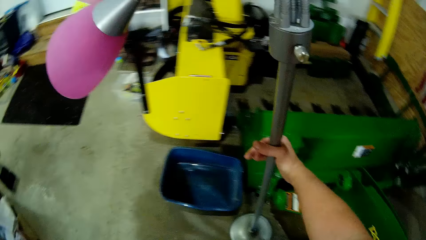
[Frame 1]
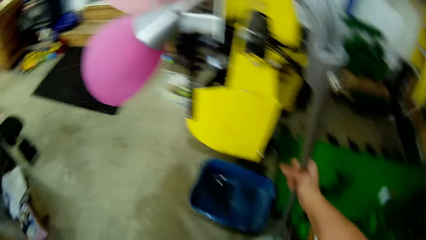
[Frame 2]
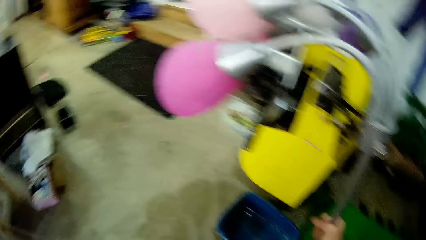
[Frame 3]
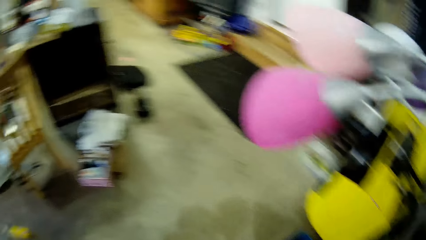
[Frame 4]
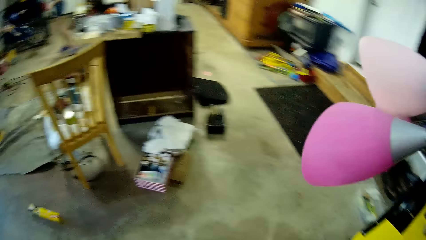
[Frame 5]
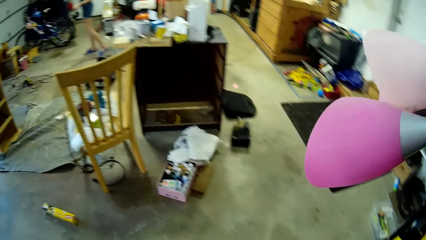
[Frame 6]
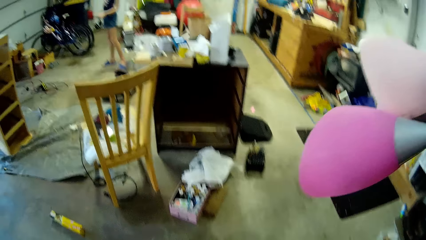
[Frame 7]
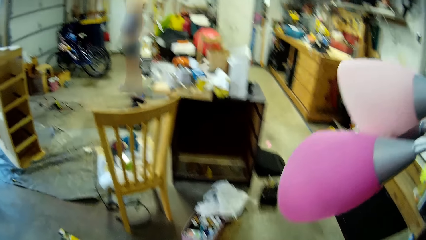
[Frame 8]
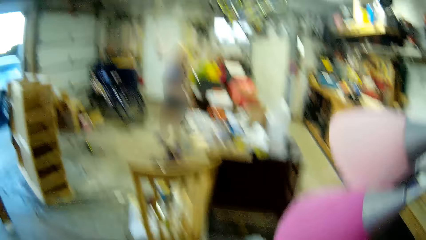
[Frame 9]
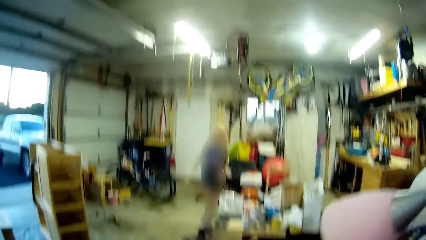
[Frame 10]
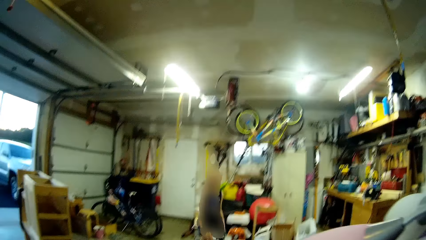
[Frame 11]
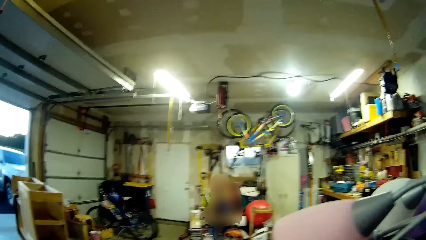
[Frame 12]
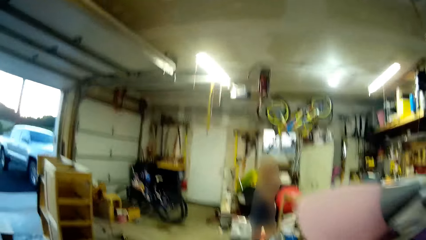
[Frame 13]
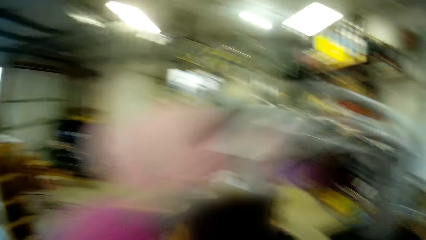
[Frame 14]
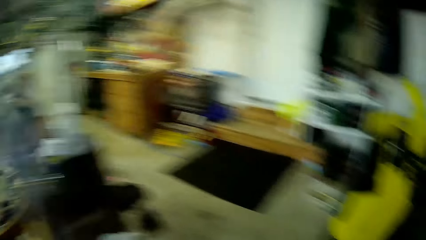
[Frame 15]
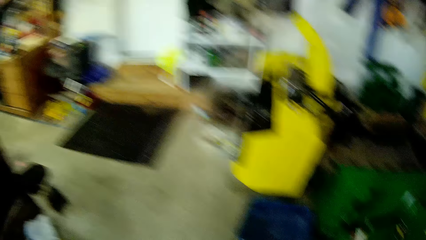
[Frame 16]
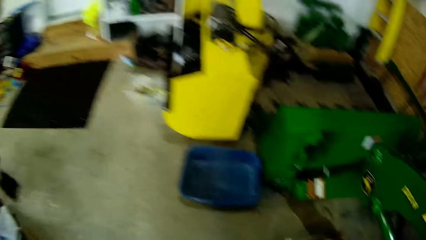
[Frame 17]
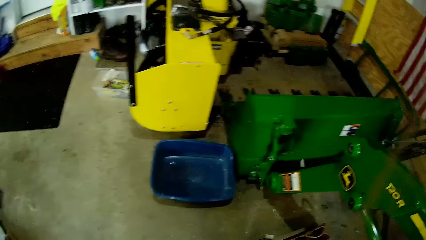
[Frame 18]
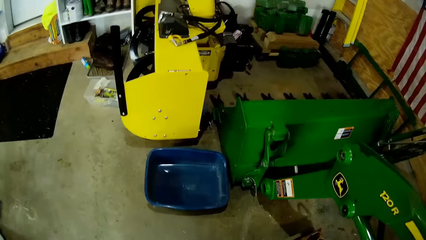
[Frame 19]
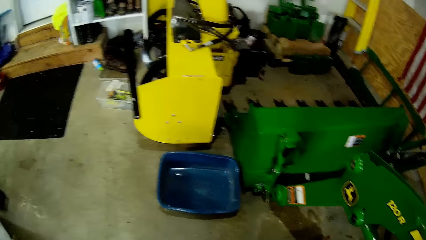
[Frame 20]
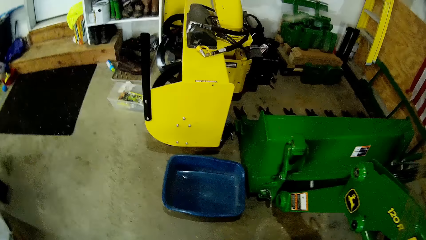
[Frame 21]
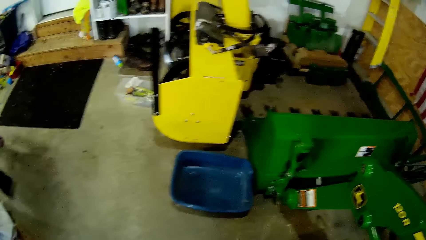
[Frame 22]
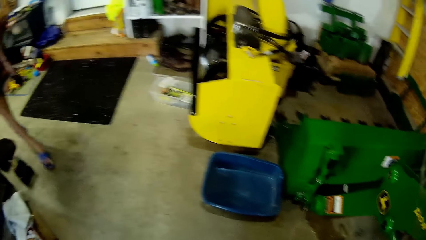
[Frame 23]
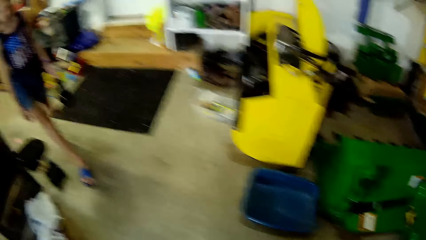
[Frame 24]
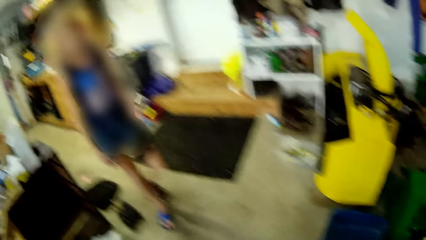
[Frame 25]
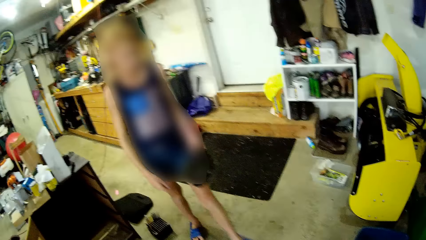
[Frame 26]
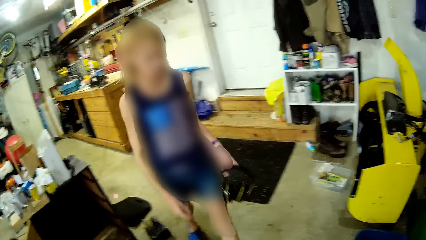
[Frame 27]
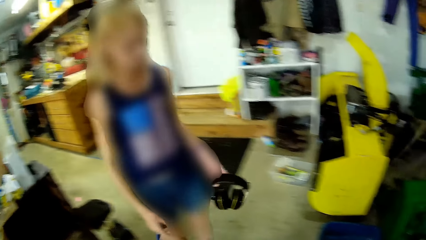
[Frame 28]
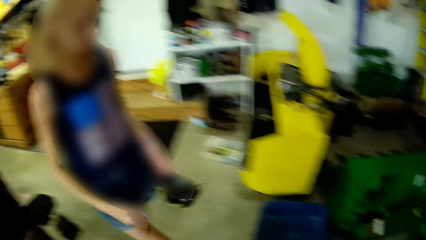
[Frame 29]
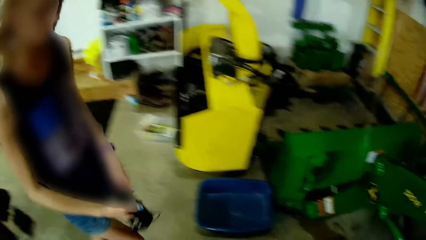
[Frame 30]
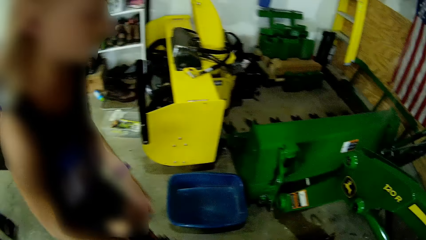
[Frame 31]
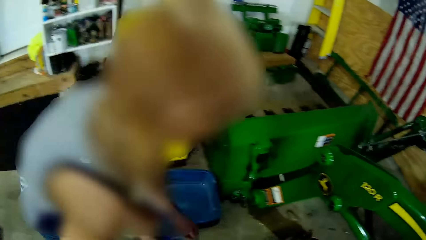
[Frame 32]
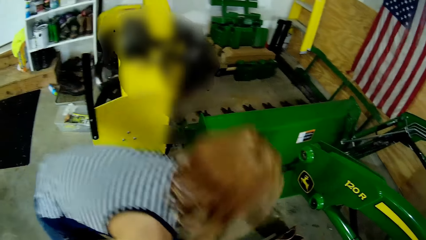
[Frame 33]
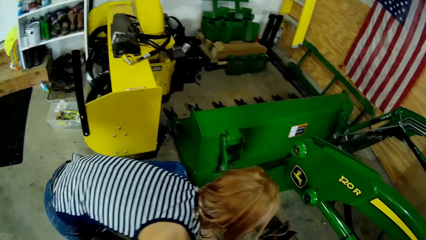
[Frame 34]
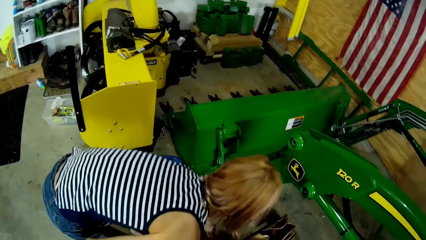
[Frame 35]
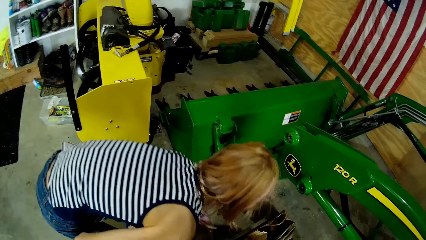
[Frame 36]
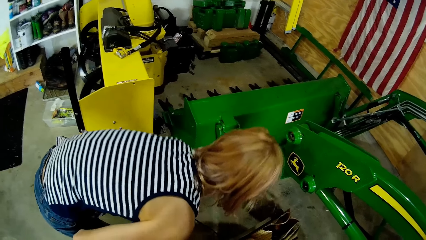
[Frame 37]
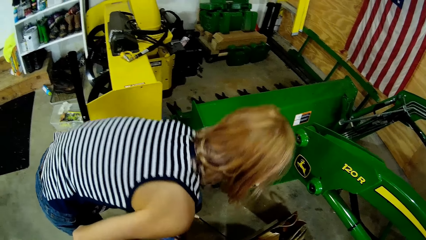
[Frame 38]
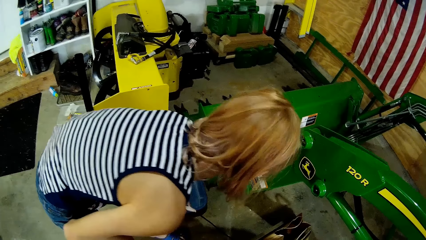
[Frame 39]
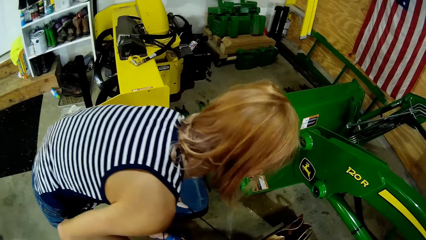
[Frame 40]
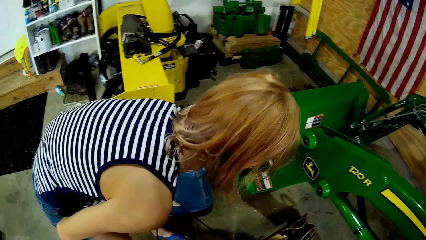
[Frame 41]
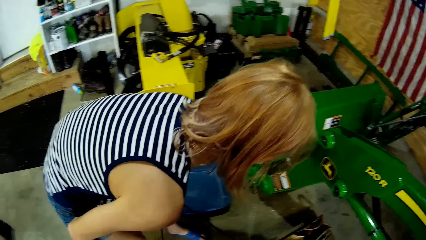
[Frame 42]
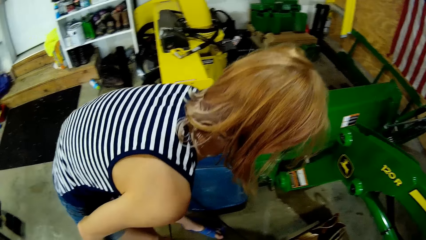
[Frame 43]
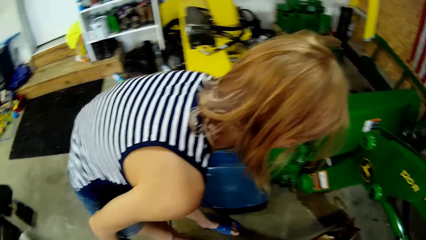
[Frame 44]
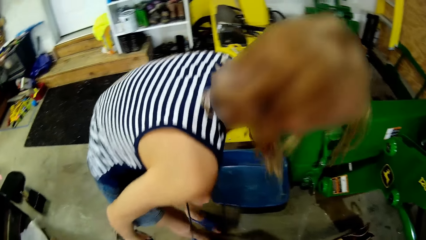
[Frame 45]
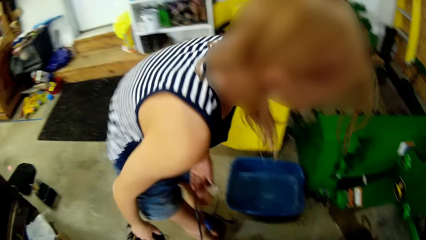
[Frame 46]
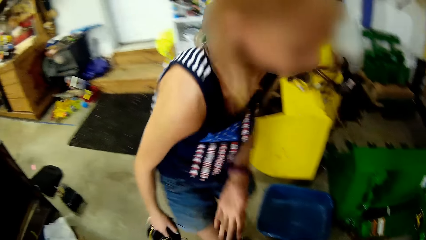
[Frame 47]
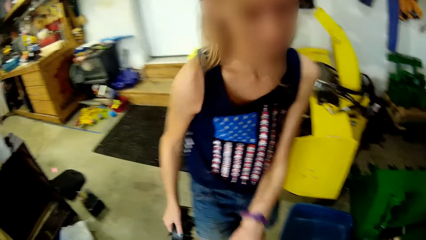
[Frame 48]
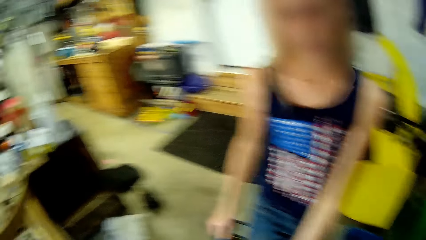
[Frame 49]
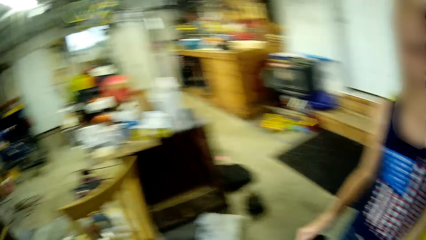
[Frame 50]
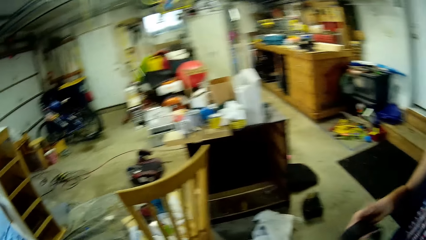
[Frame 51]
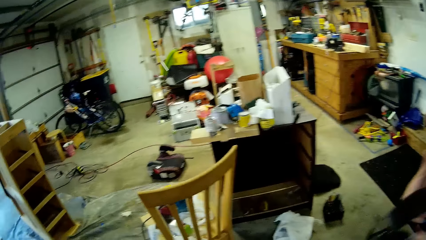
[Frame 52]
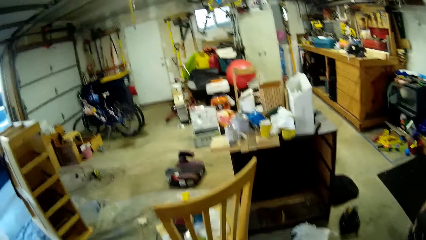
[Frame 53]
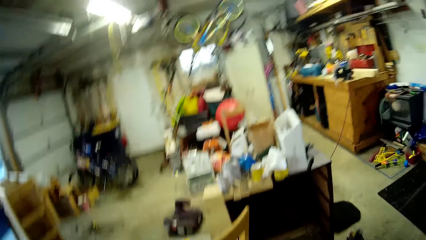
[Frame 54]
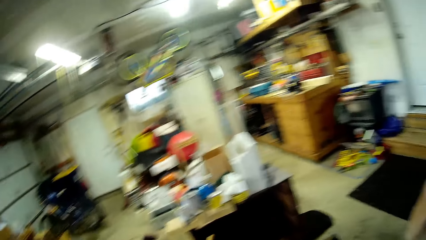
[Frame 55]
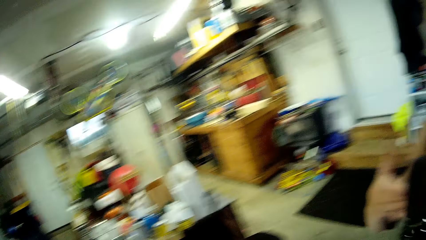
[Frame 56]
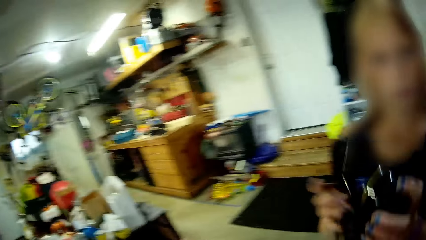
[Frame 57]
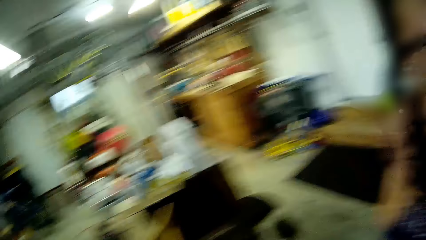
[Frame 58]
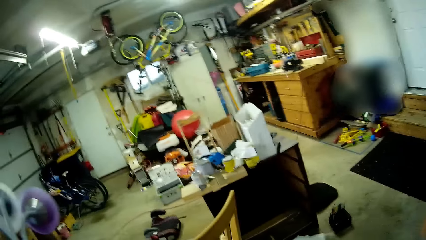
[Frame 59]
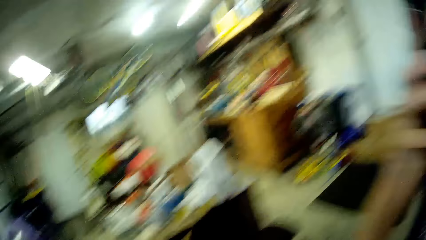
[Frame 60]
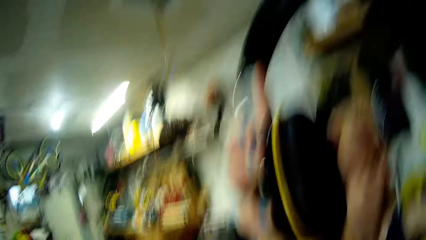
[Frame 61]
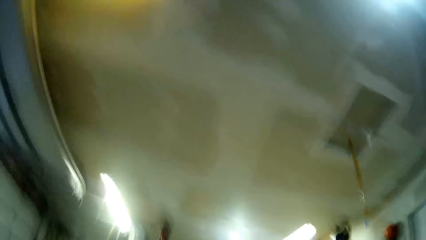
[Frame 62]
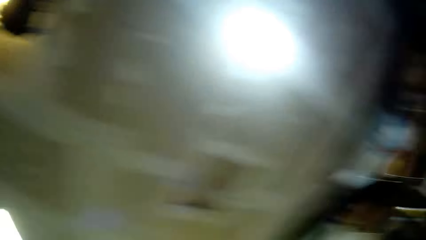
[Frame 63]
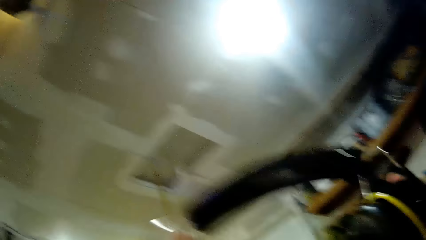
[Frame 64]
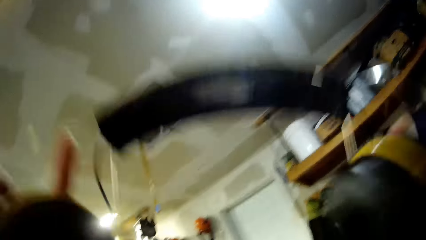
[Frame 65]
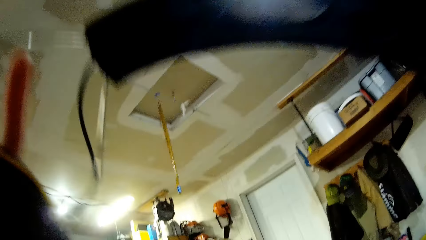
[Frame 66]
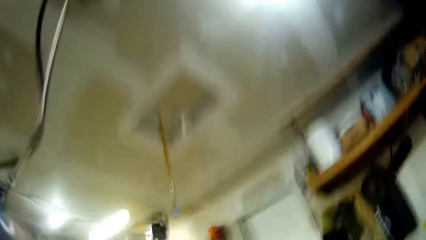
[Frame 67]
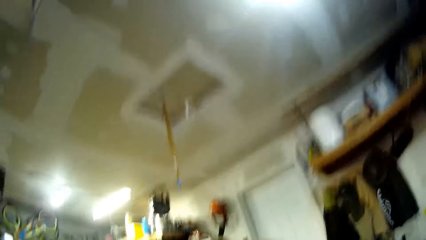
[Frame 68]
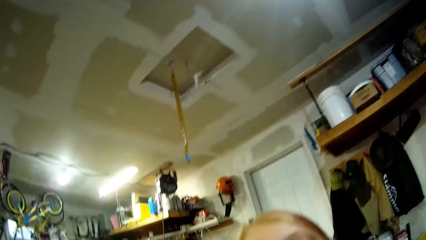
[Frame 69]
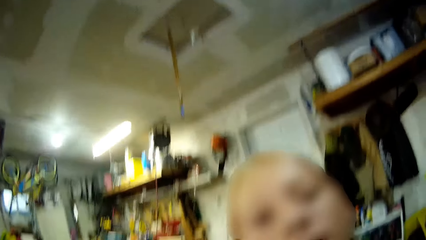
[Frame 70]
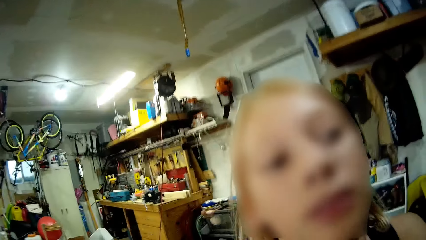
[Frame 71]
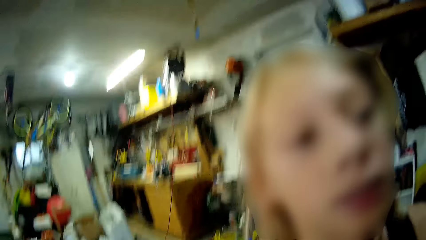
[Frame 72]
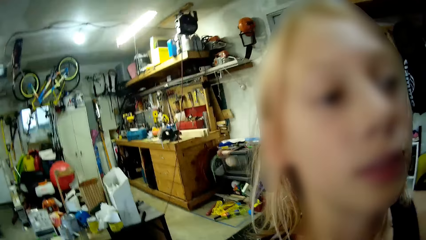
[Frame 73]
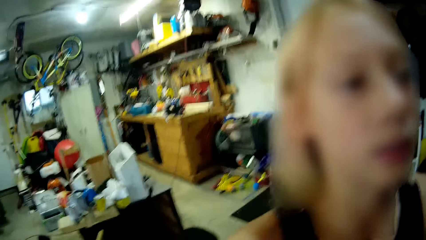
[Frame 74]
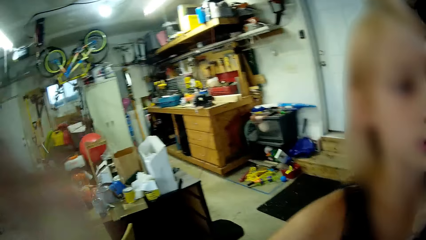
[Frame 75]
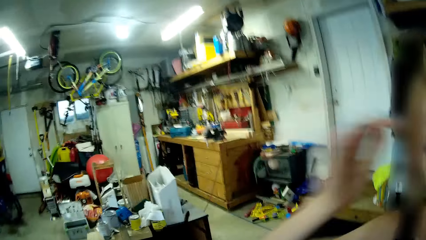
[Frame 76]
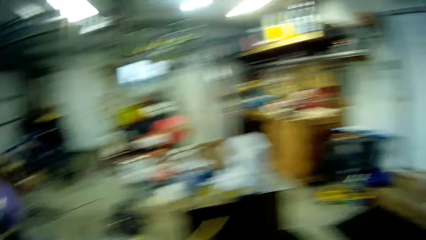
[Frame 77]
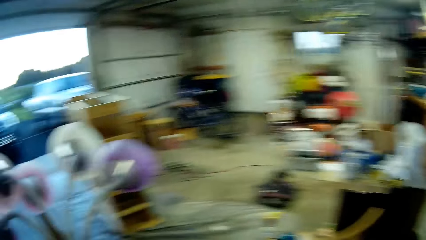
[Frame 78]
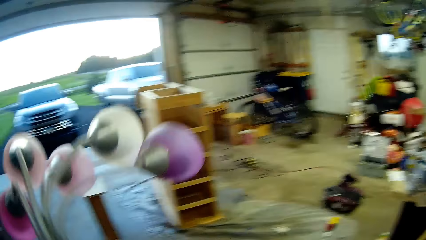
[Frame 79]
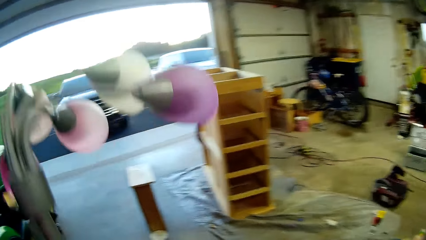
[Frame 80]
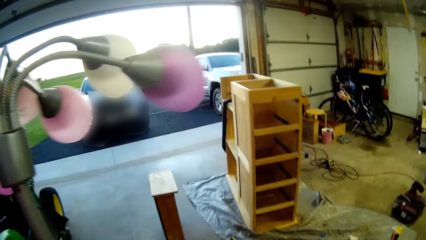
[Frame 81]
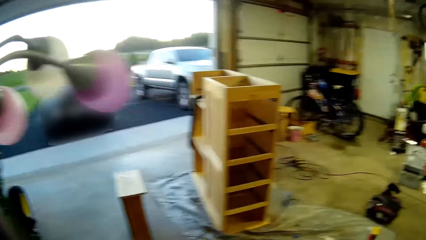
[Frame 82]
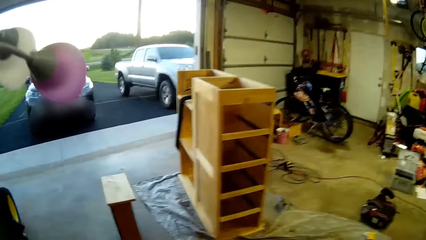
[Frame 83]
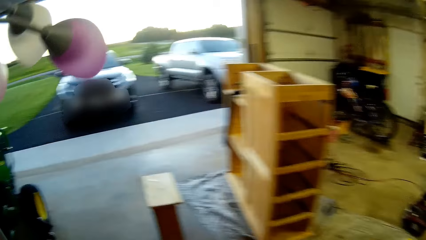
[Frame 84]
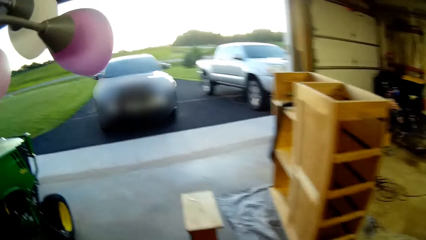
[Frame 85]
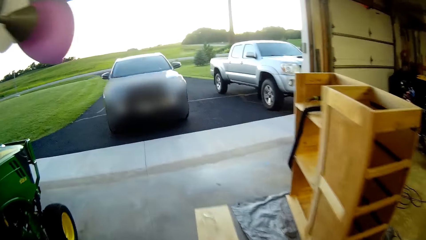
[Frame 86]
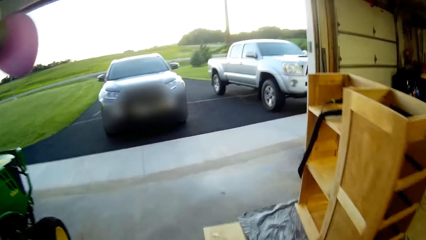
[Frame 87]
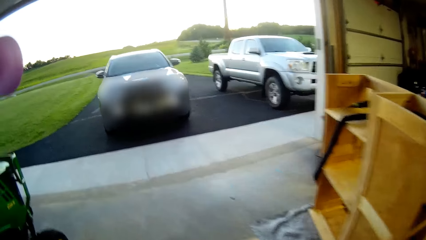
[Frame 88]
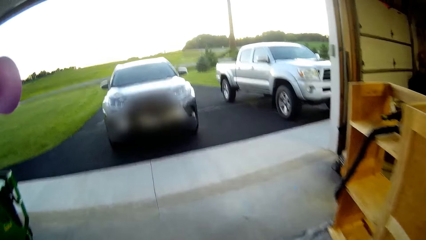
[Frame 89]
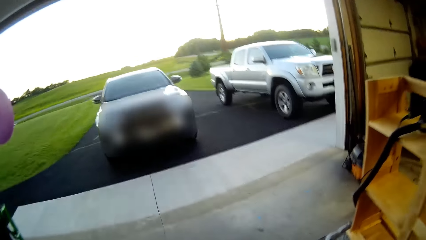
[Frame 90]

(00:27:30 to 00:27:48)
The camera wearer carries the lampstand. They pick up the lampstand. They look around. A lady walks. The lady pulls the cables. The lady gives the camera wearer the headphones. The lady puts down the headphones. The camera wearer looks at the lampshade.
